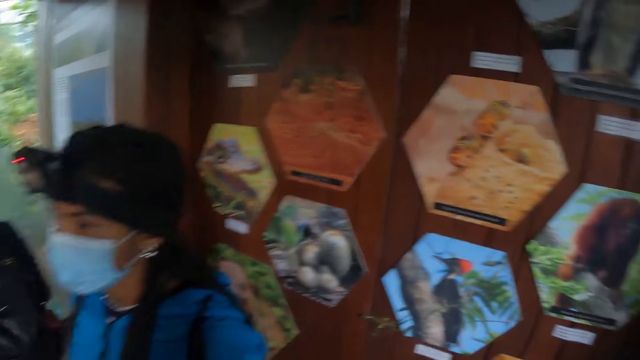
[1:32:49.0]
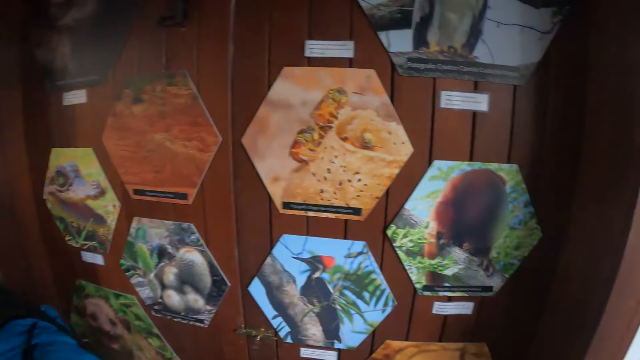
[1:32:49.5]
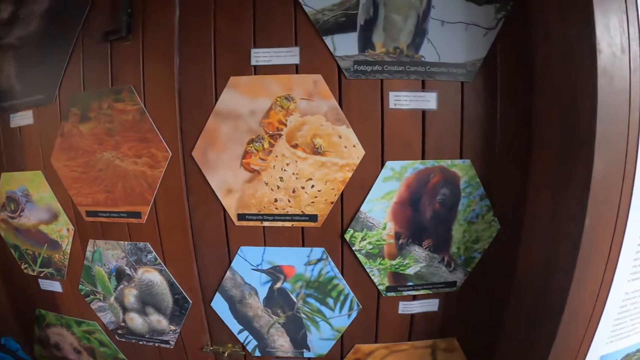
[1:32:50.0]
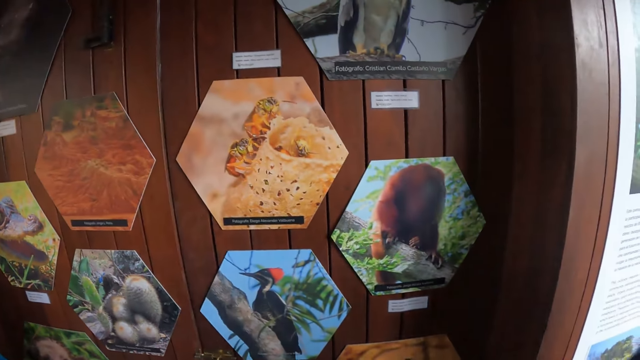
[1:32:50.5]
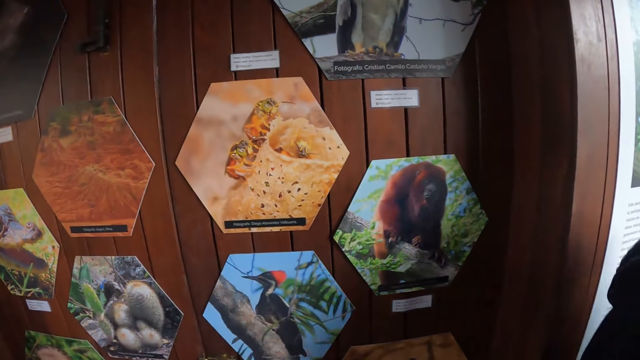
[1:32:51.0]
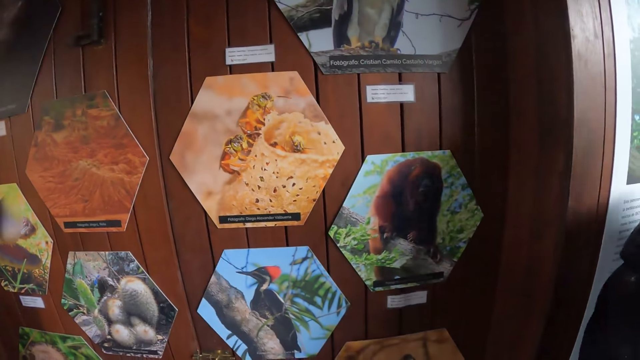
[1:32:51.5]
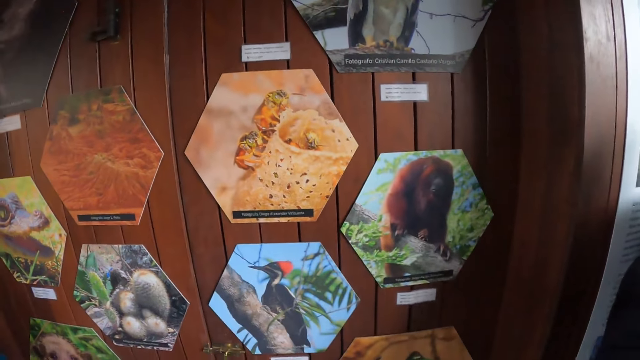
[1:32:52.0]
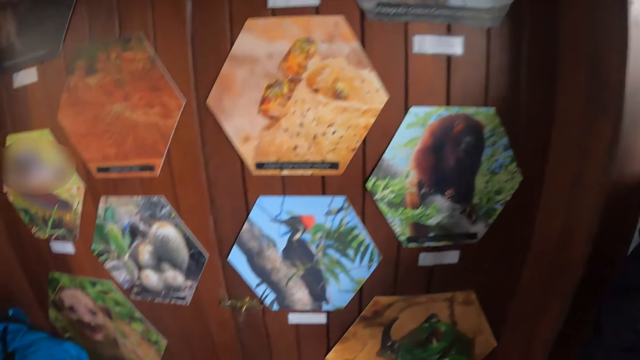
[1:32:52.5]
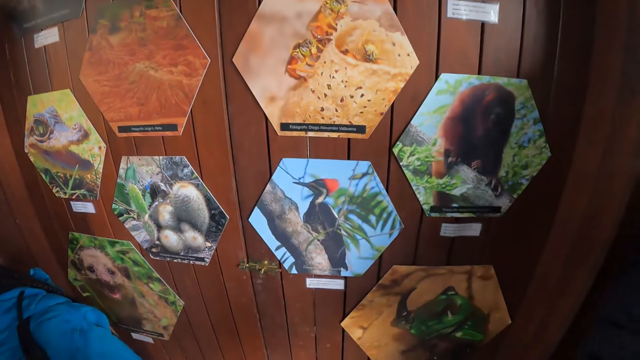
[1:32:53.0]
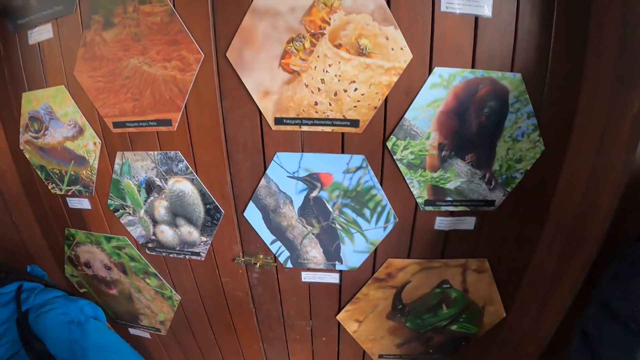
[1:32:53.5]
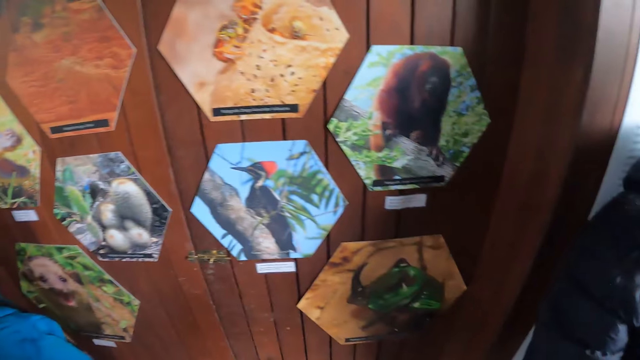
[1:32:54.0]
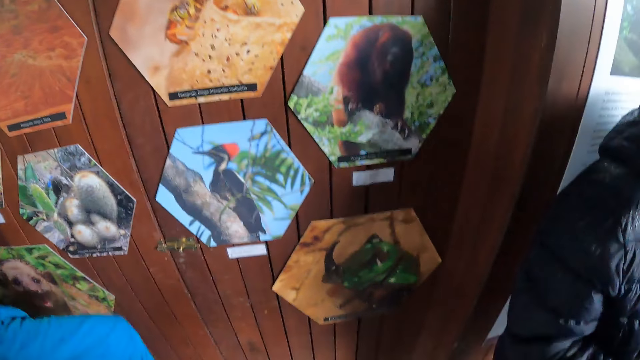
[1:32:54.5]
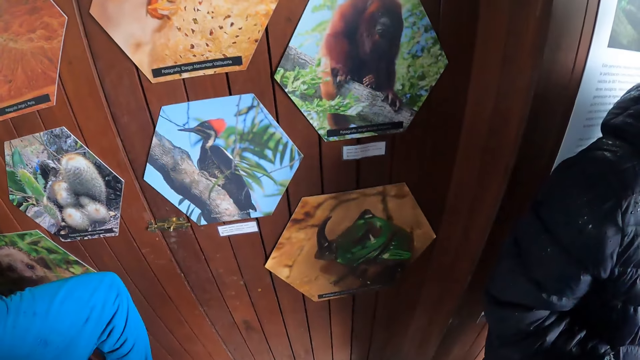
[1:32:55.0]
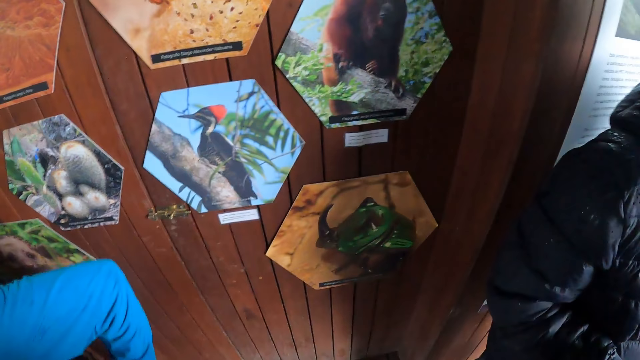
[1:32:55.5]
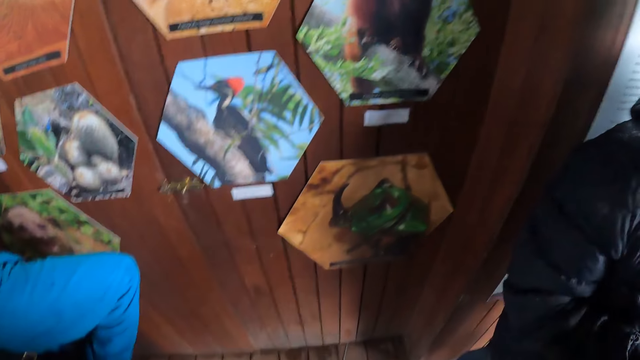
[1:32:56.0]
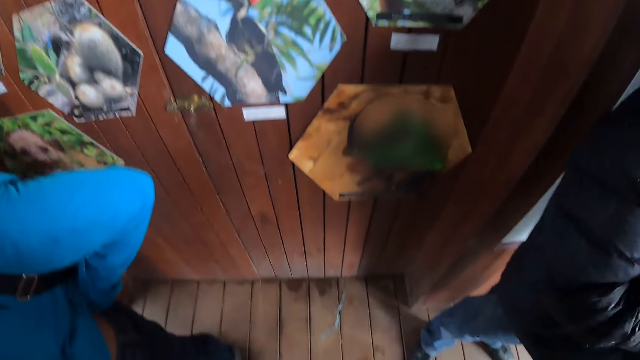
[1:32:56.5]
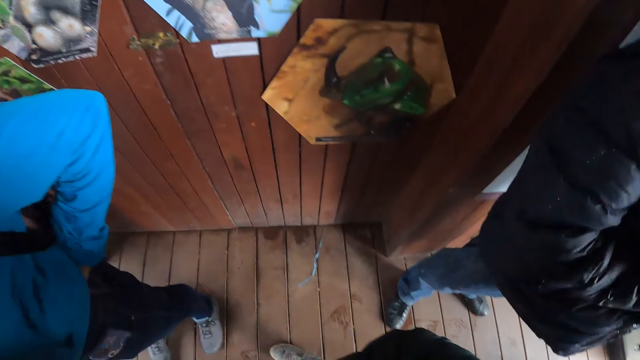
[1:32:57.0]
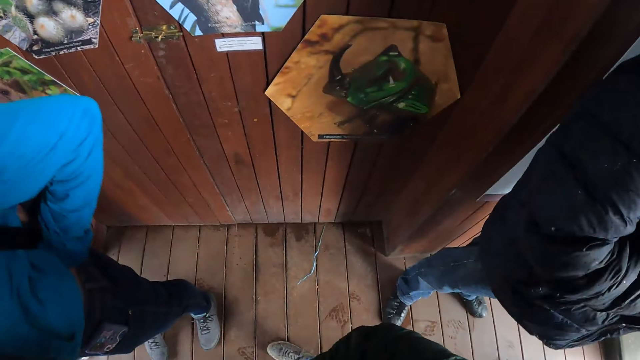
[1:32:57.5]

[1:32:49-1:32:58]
The camera wearer looks at paintings on the wall.

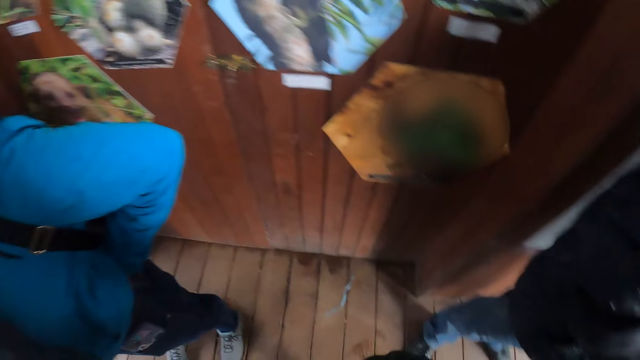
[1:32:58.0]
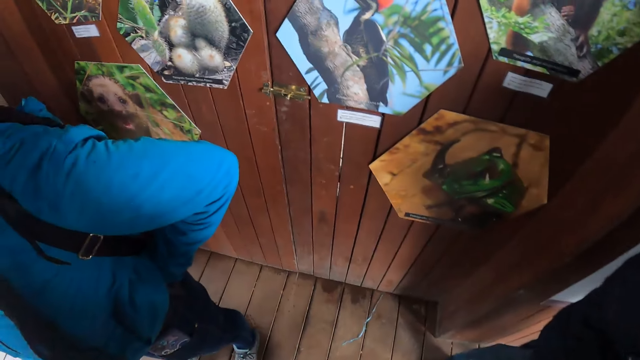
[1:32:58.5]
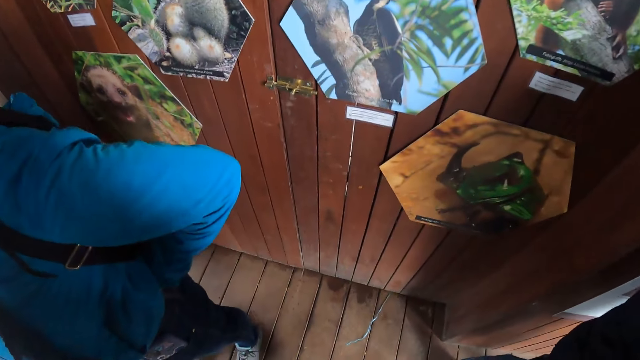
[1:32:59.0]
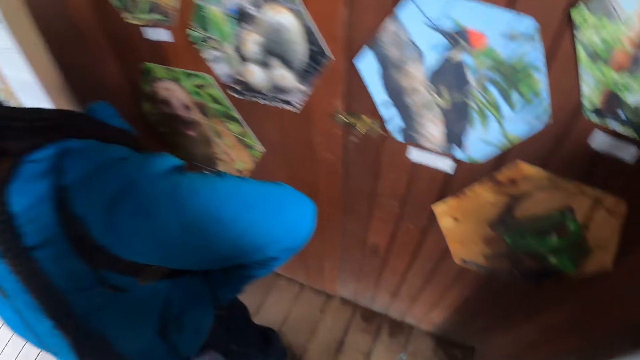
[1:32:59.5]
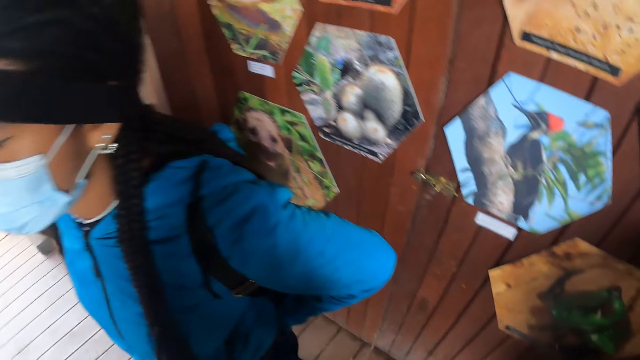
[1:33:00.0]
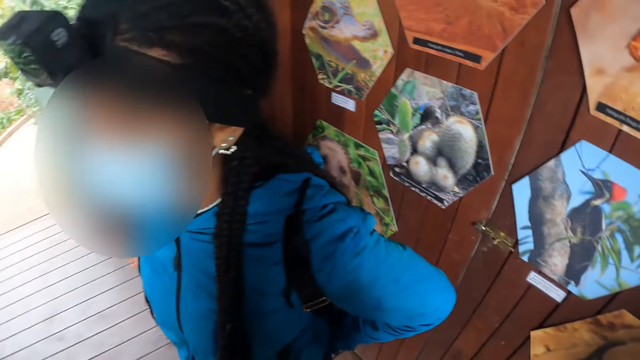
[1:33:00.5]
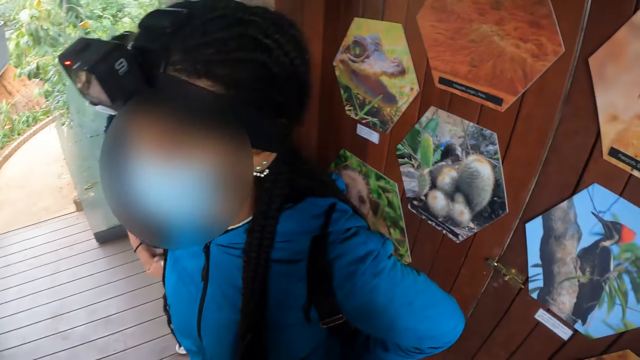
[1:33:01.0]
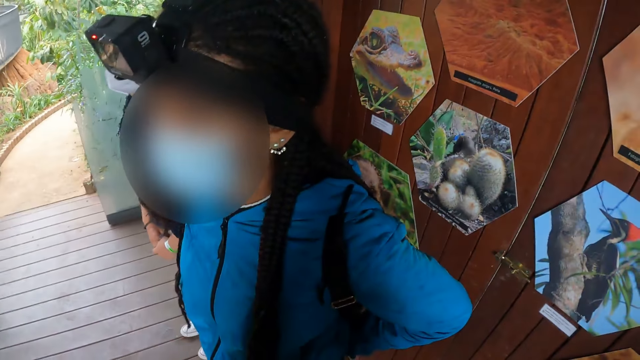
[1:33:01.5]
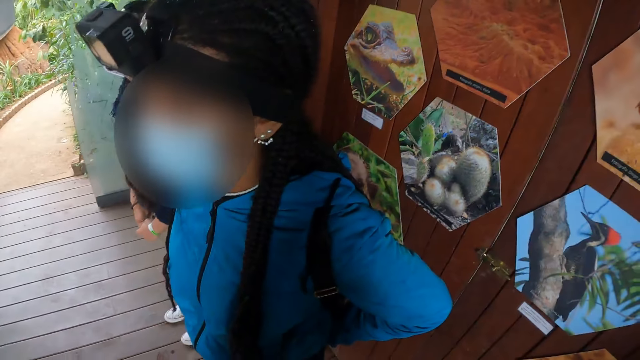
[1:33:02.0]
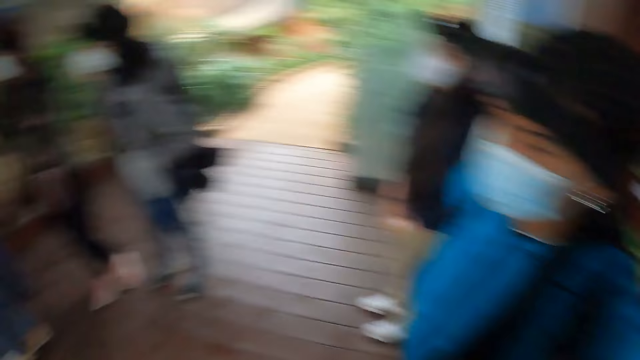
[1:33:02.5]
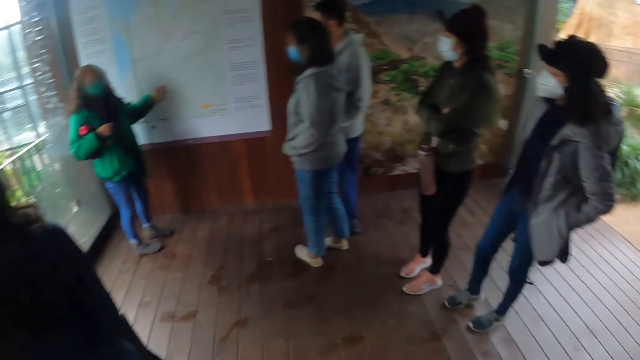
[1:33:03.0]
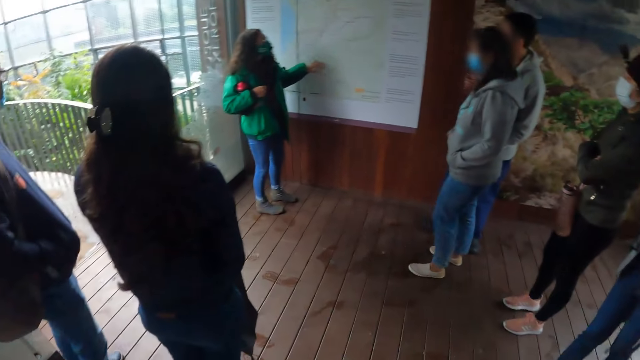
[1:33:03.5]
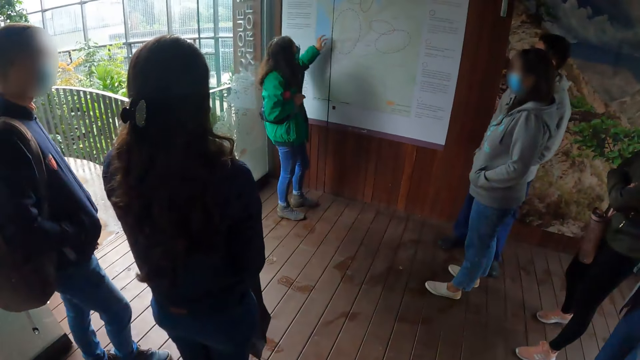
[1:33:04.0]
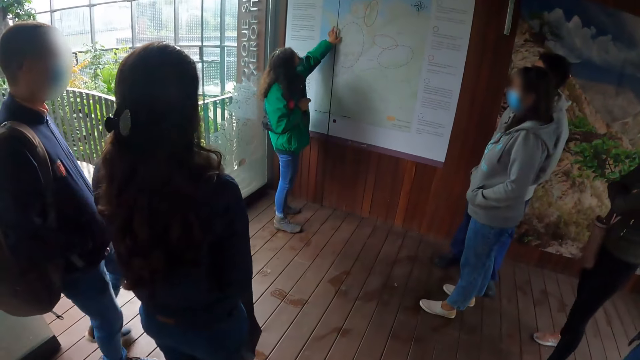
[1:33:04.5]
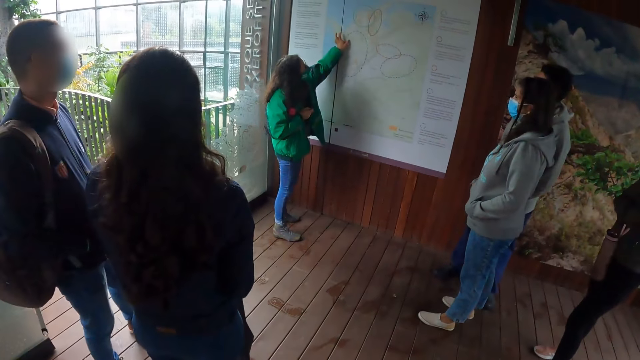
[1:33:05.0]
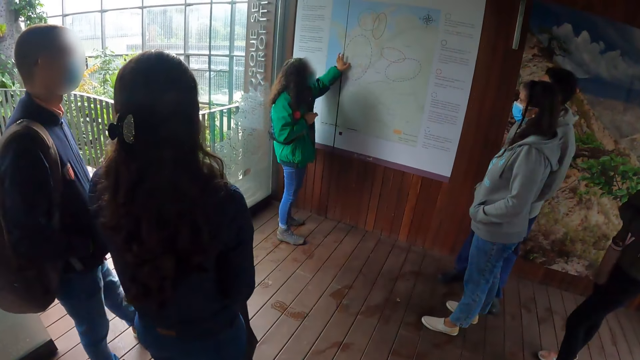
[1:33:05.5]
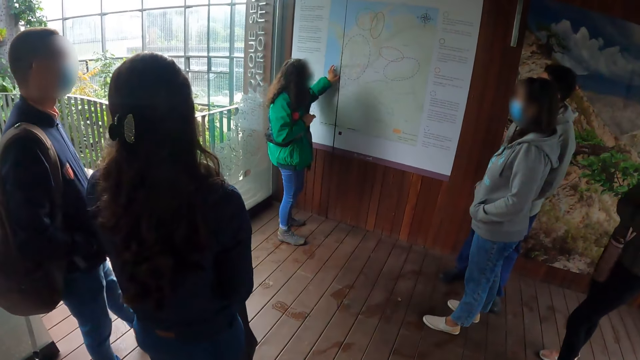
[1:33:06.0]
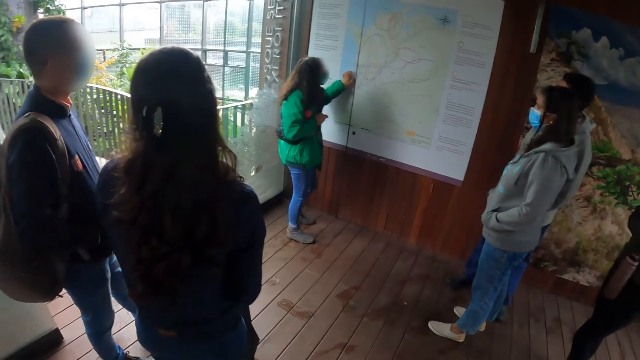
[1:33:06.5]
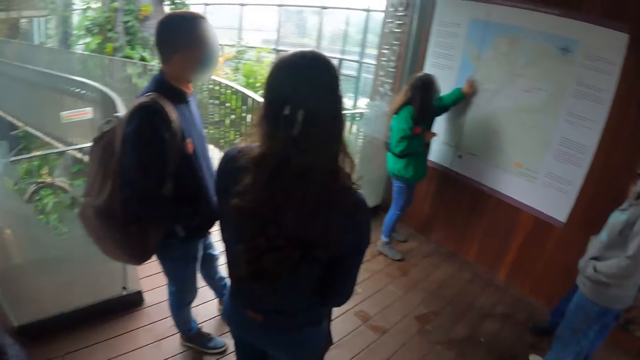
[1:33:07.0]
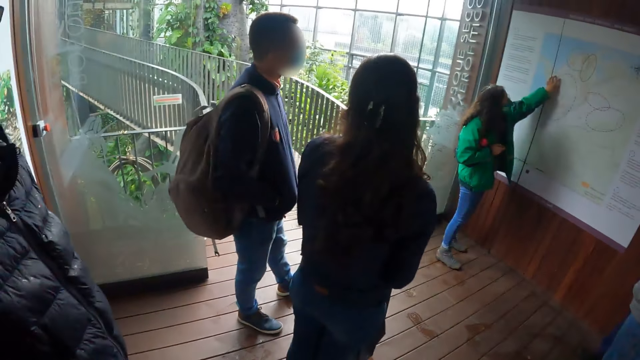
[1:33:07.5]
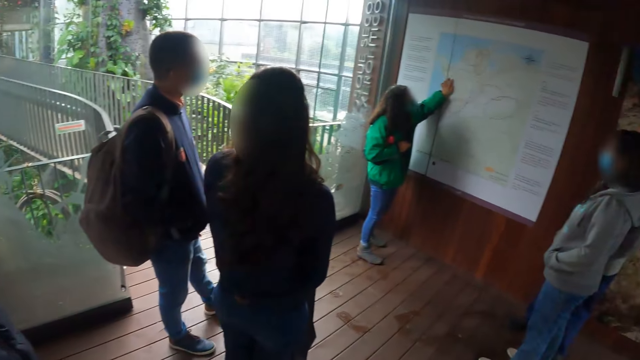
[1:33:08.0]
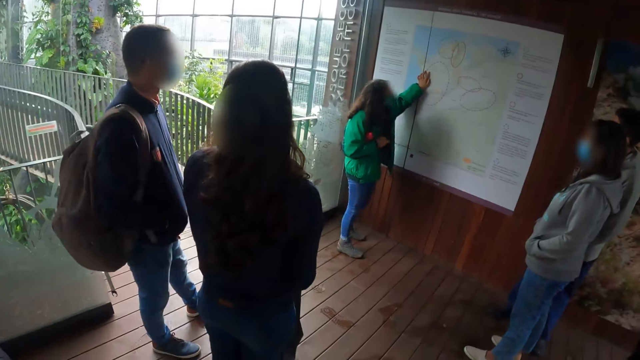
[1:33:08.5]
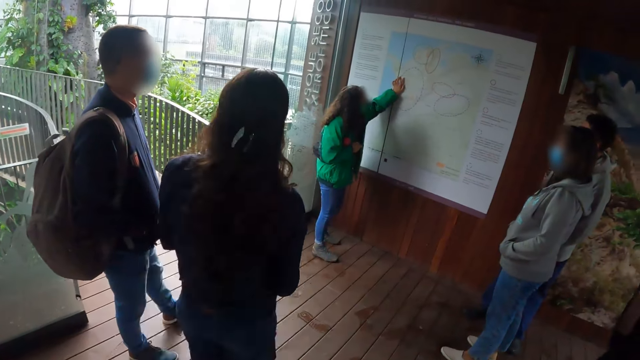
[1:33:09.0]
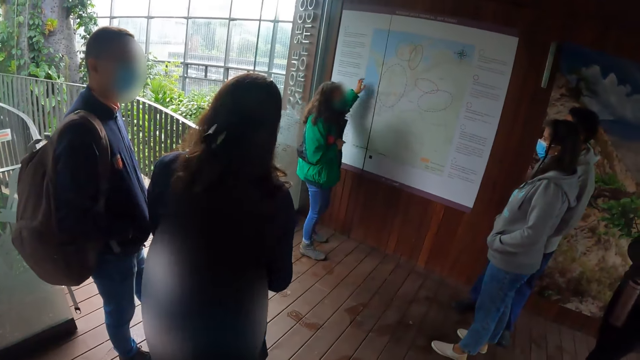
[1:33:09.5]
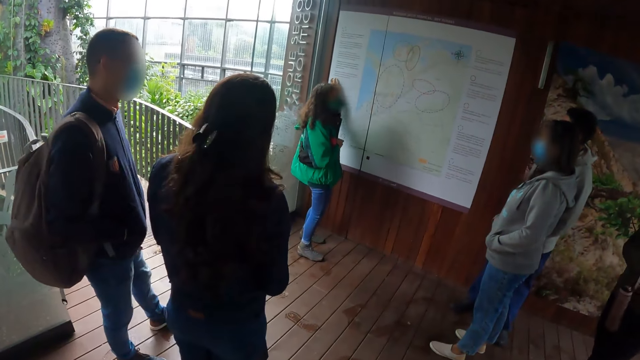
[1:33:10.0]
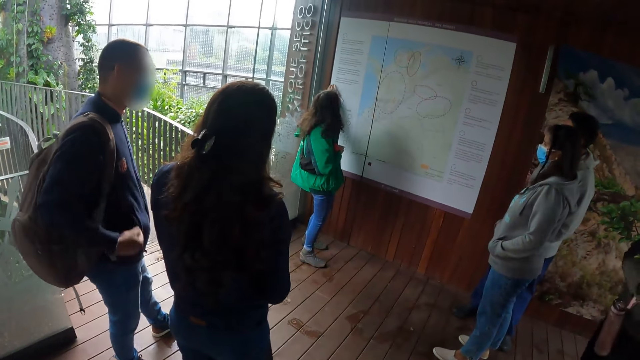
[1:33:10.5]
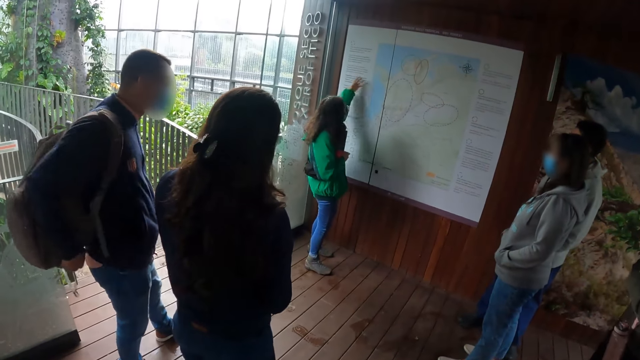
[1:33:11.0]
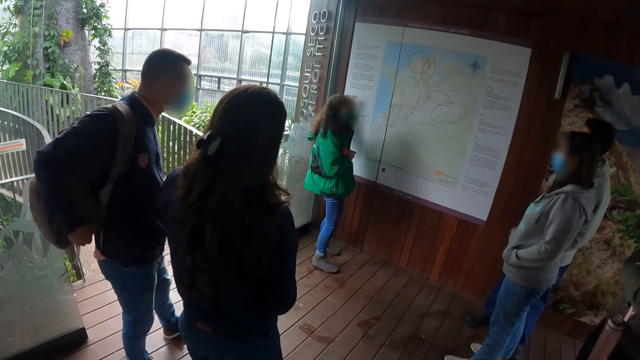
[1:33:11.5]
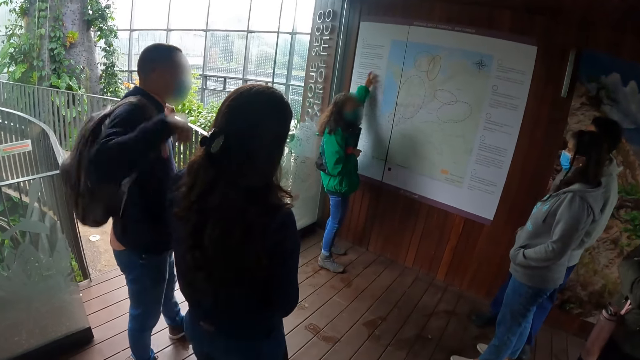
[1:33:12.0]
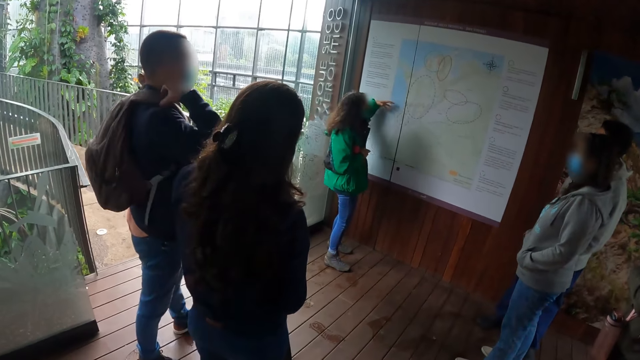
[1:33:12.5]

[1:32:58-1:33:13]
The camera wearer looks at a person. The instructor places her left hand on a chart on the wall. The instructor demonstrates the chart. The instructor interacts with the camera wearer and the group of people.
